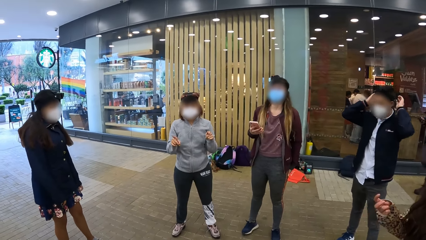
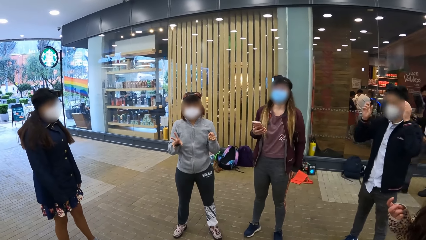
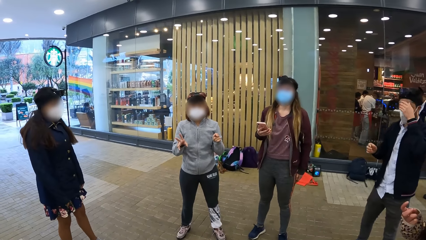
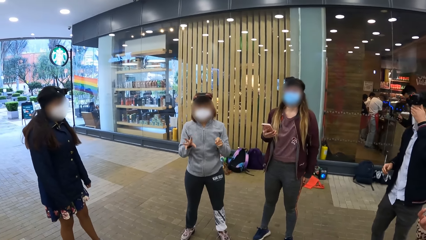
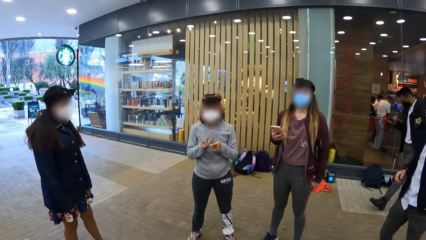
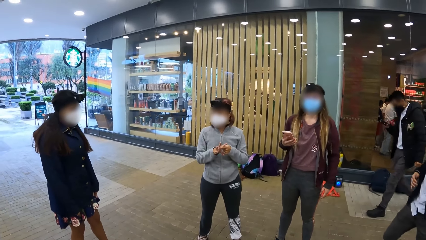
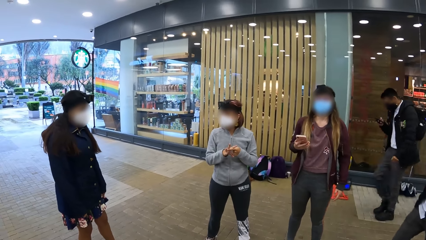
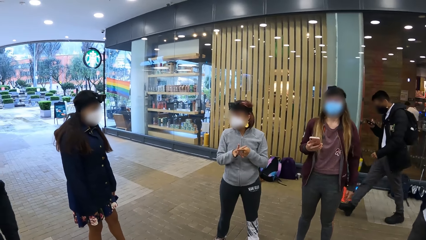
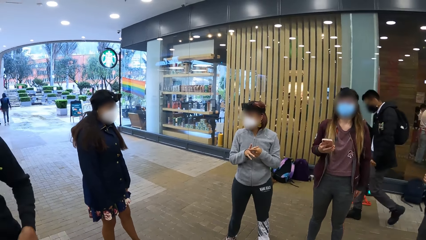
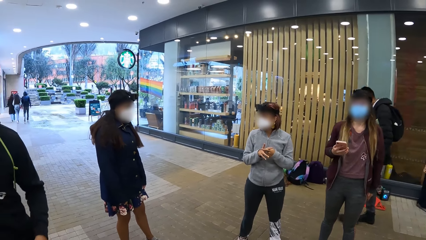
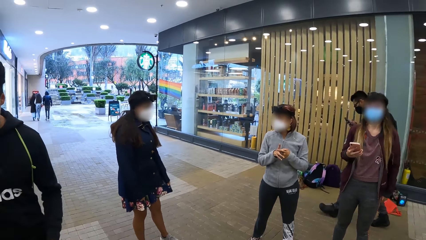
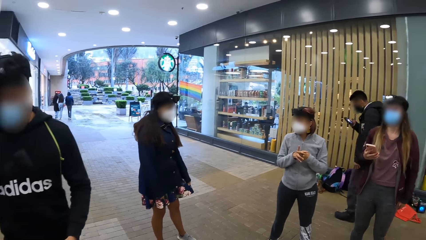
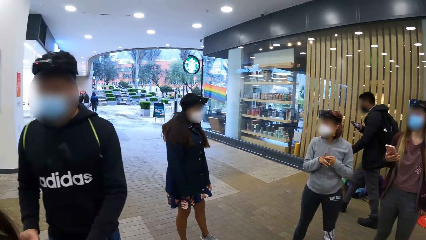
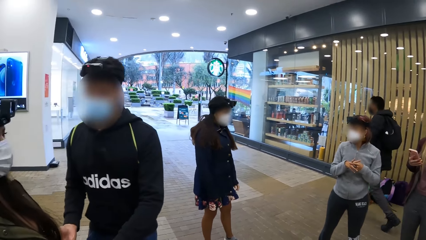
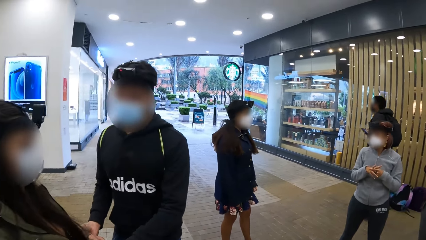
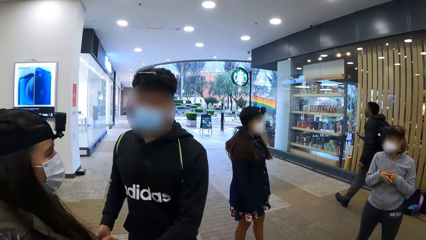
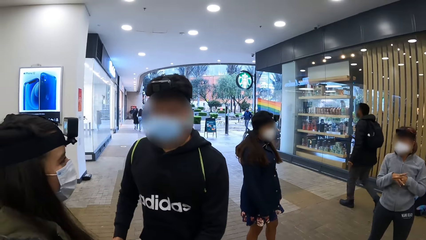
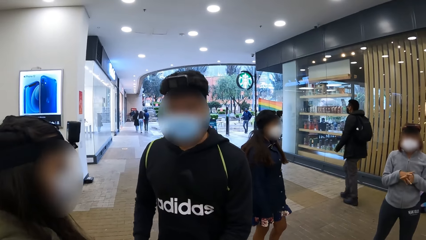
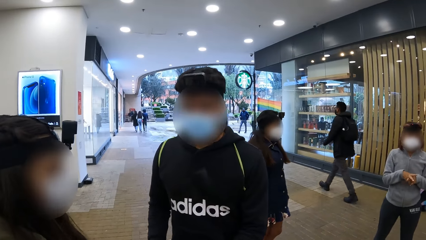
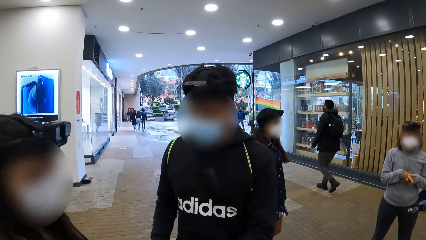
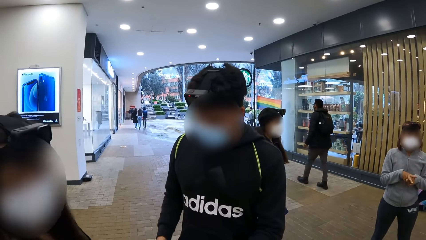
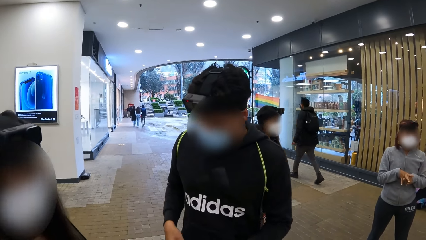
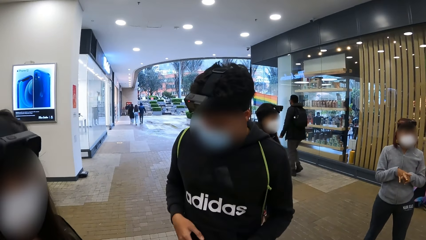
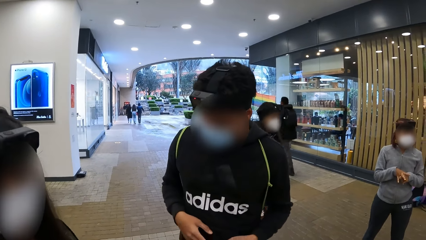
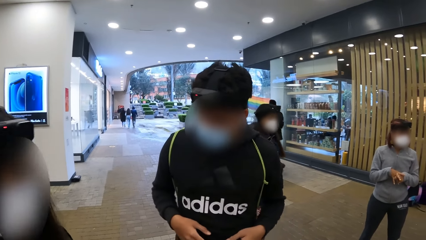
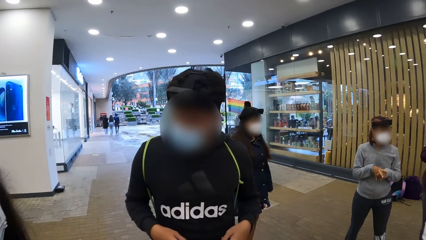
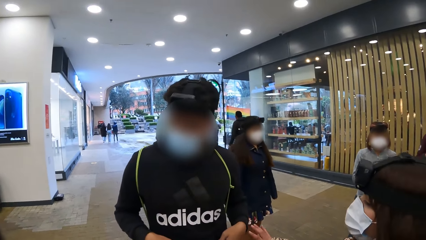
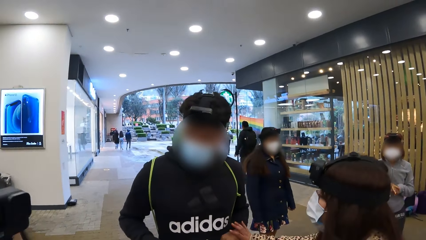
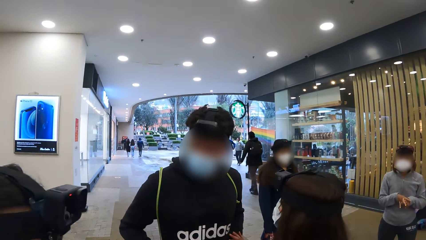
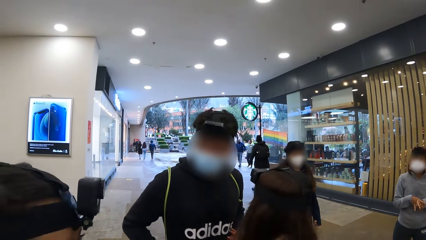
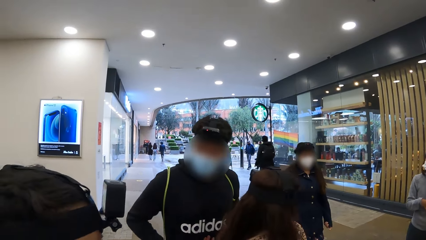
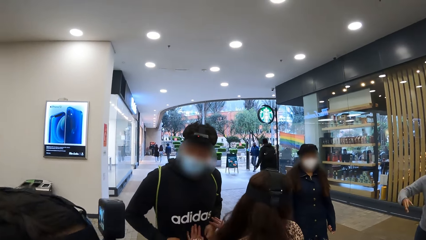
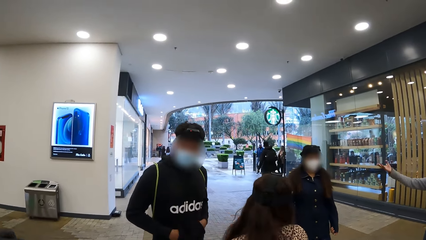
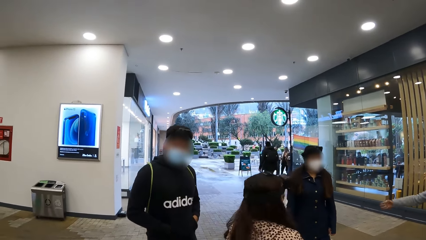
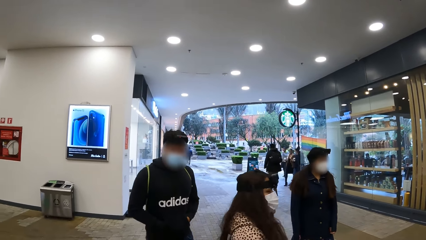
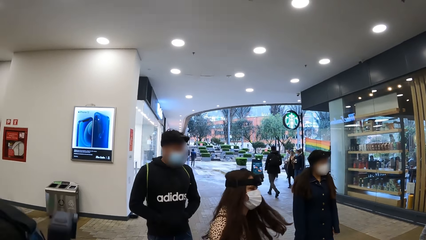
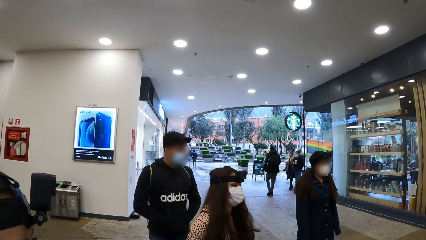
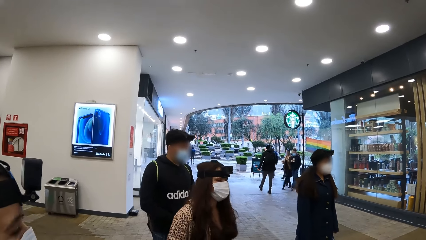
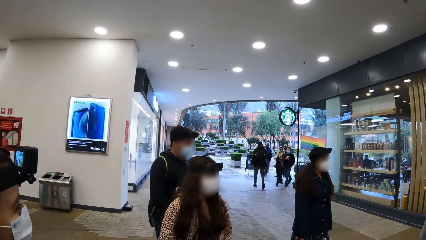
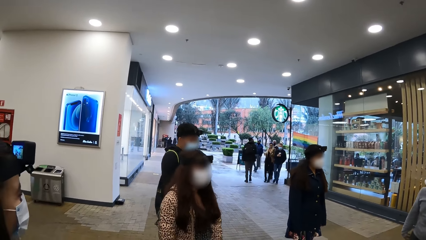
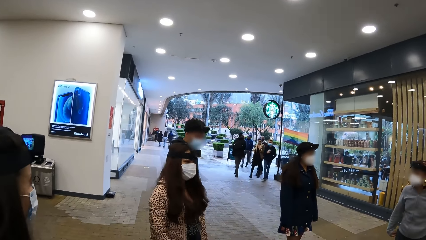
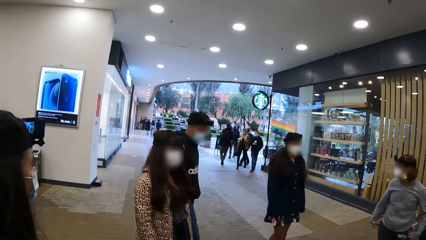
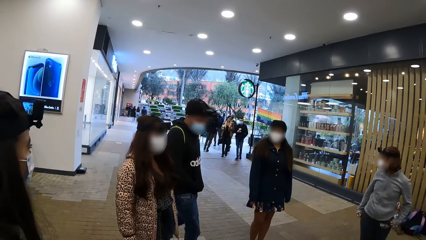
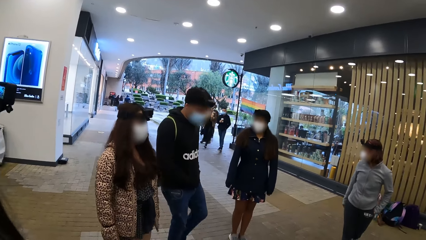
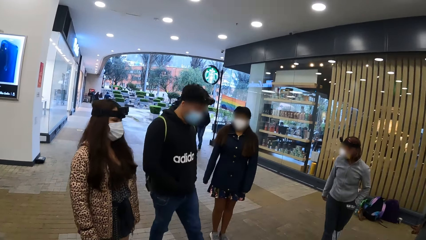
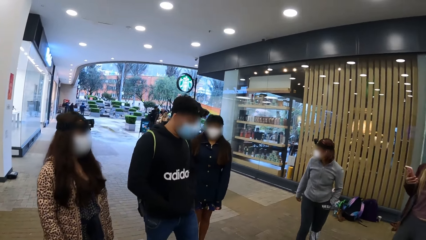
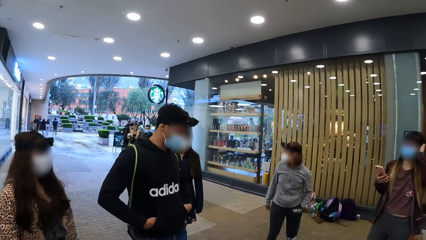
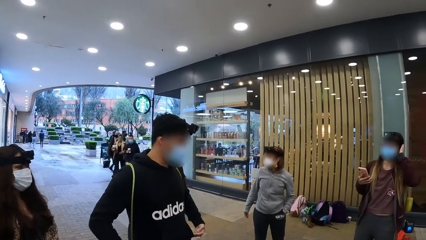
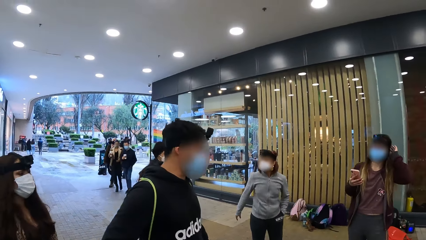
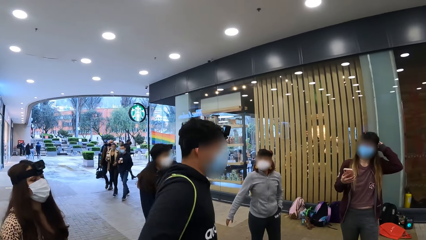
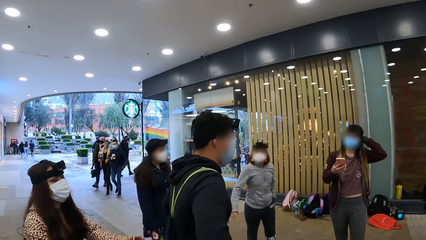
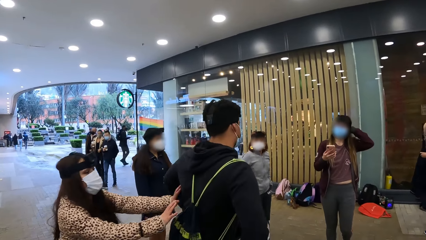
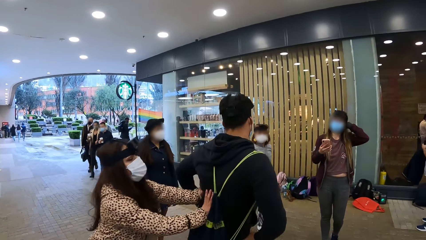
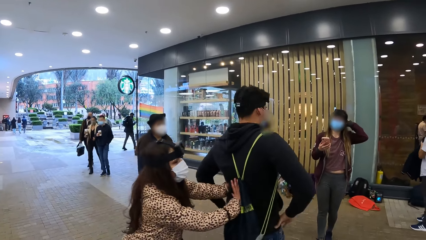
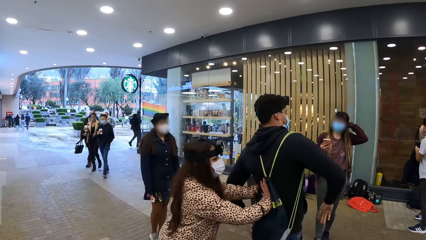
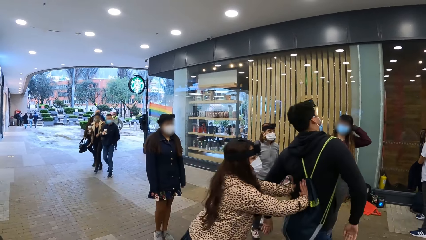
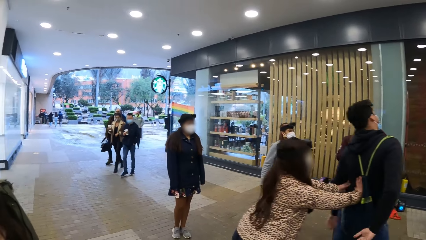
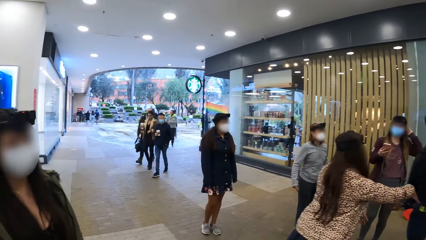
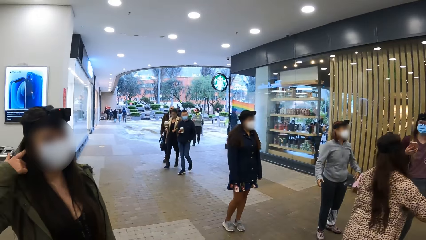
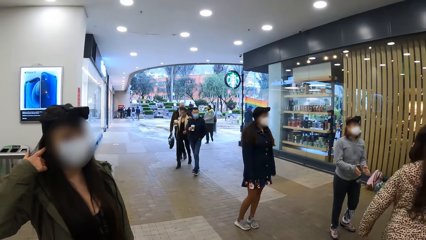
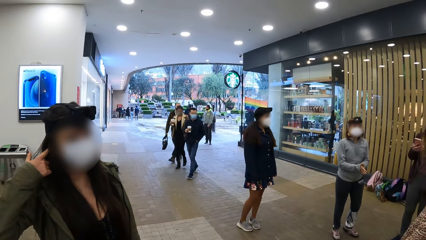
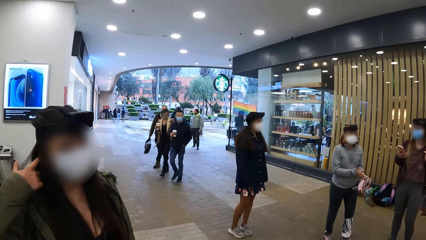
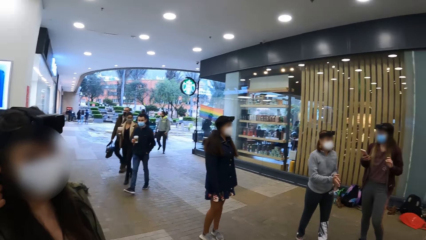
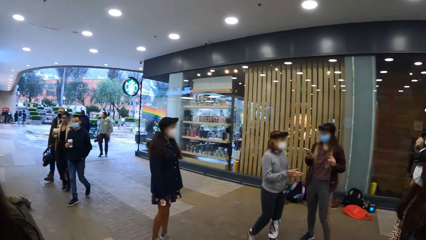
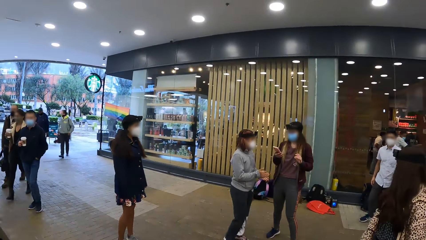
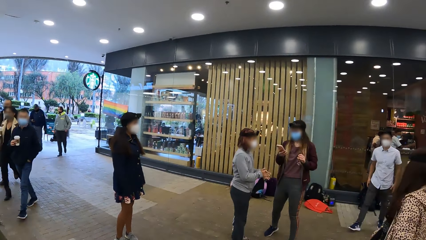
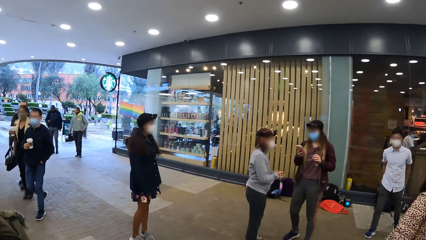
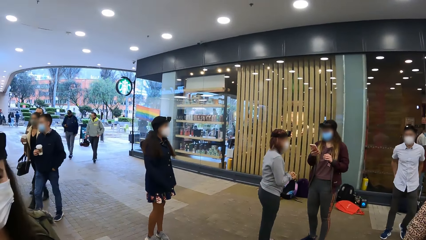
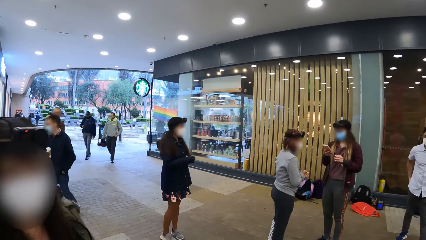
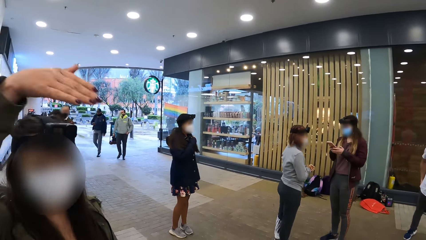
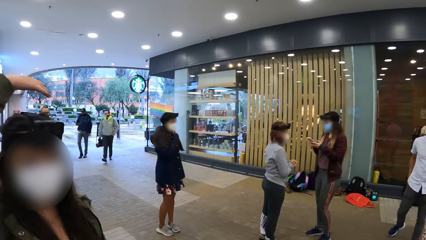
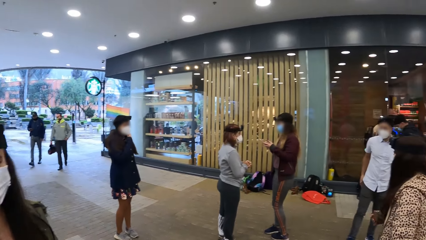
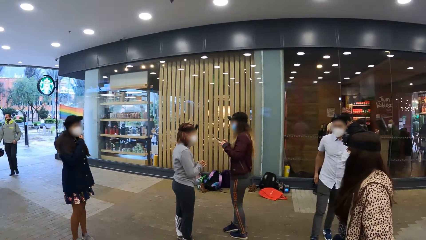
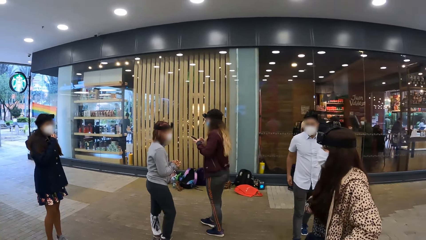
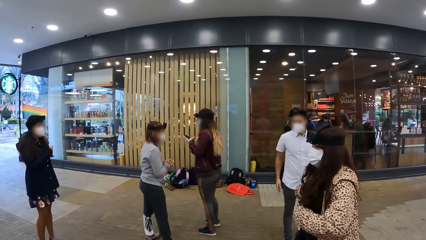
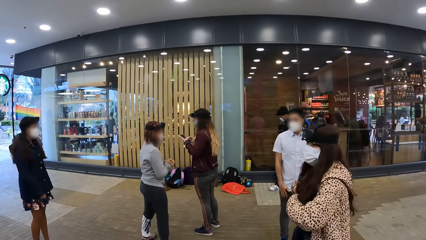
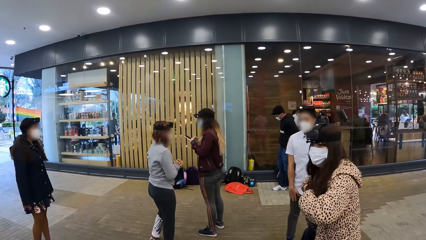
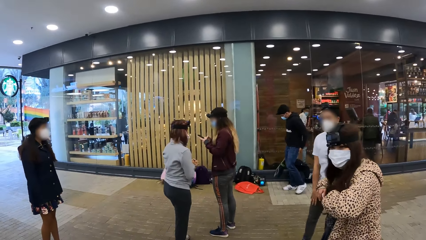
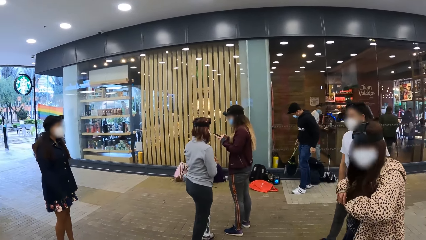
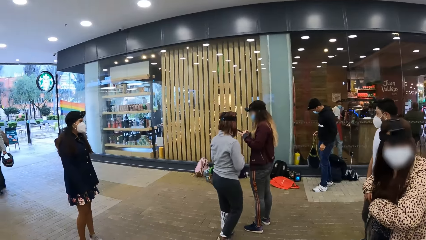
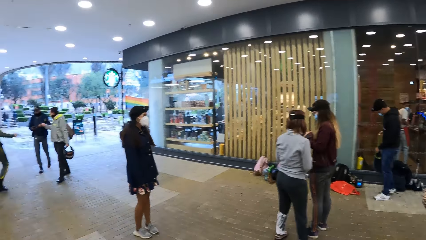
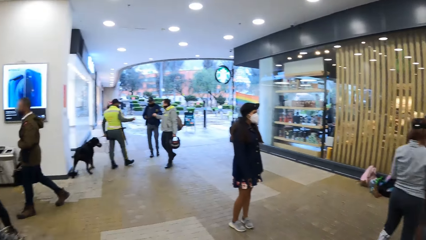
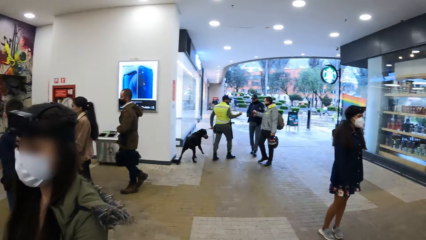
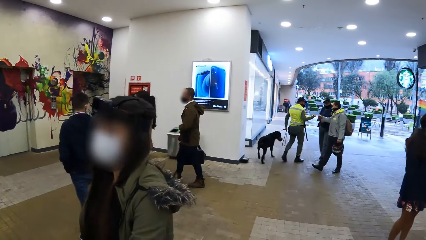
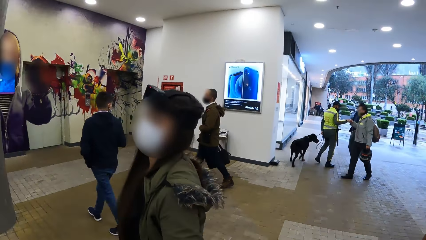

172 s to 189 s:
A man walks past a woman and another woman. A third woman pushes another man with both hands. She pushes the other man with both hands again. A third man walks towards the third woman.
